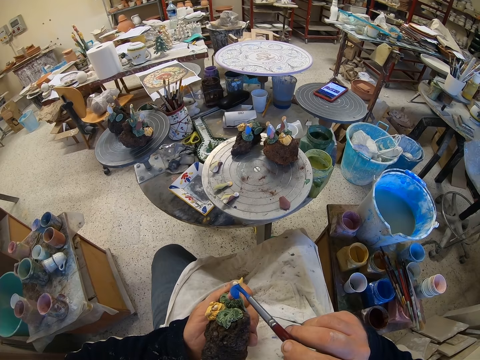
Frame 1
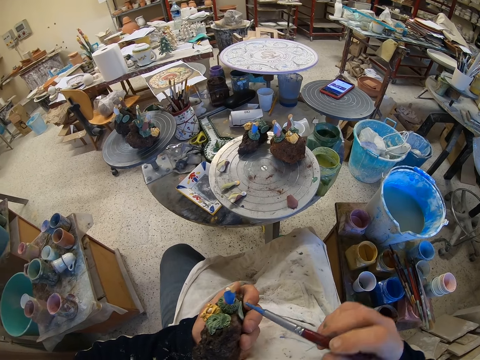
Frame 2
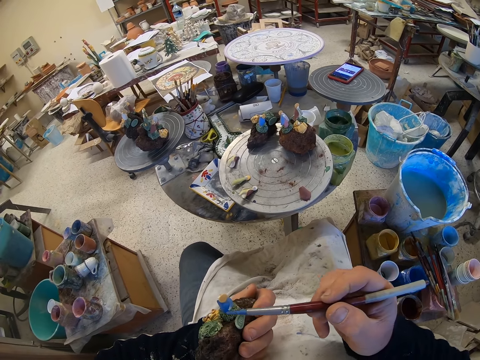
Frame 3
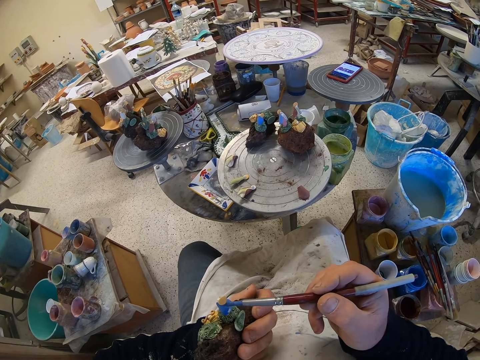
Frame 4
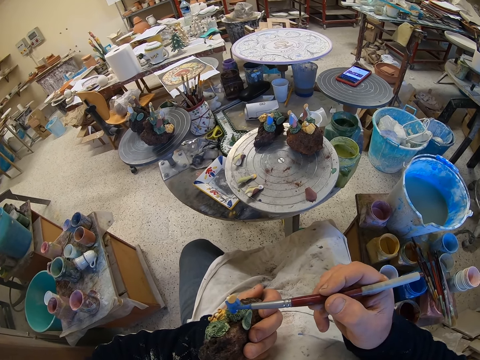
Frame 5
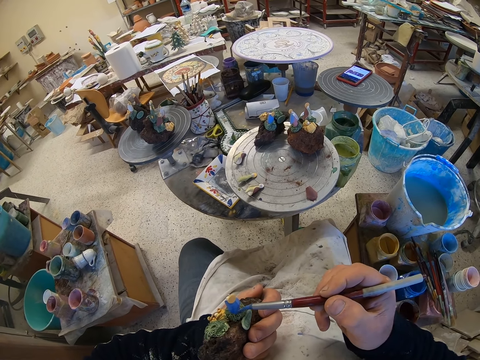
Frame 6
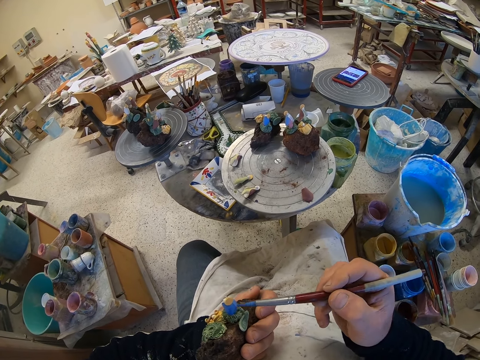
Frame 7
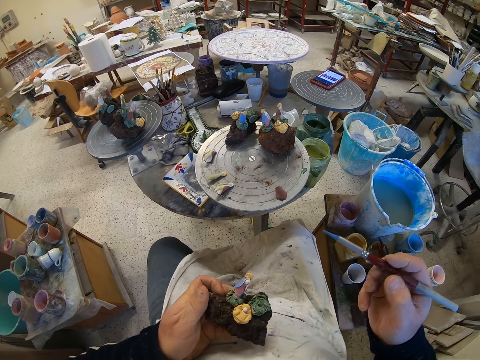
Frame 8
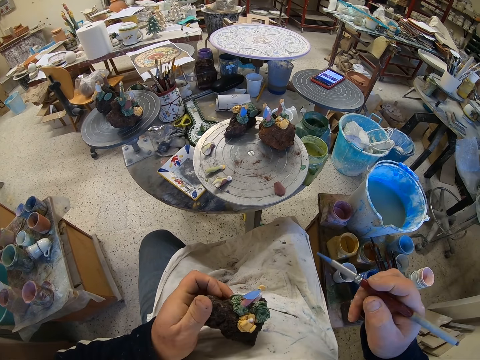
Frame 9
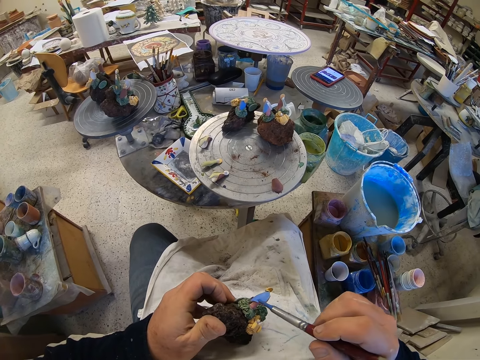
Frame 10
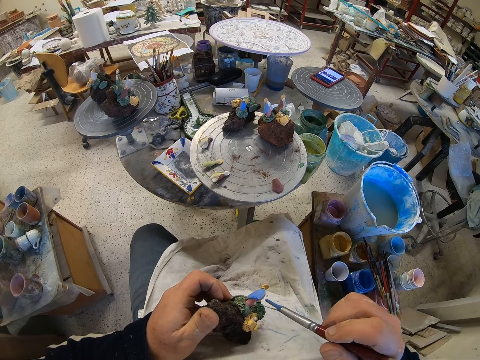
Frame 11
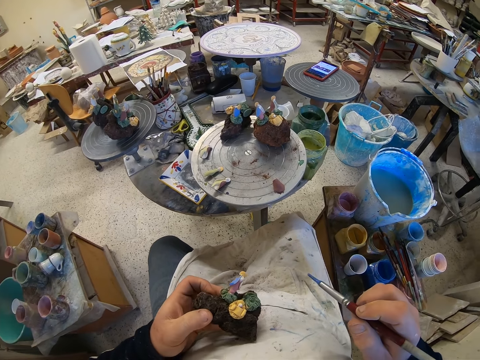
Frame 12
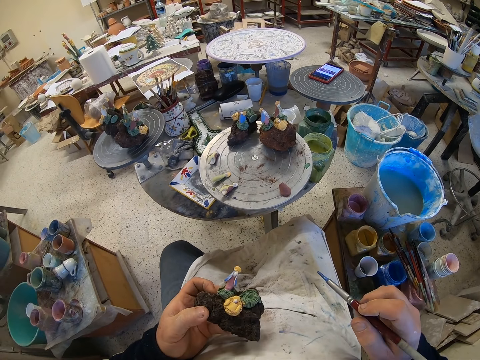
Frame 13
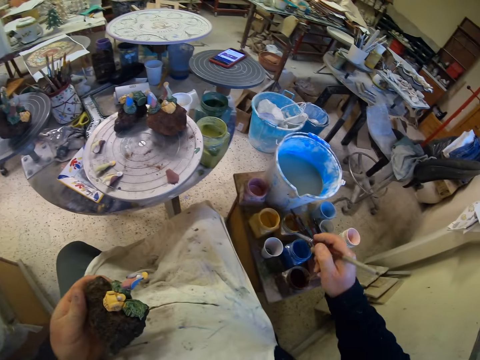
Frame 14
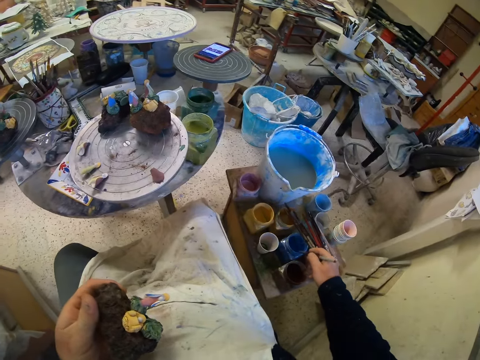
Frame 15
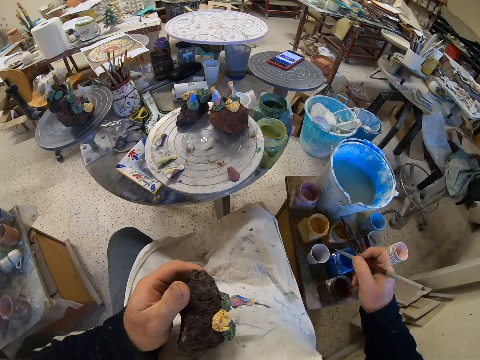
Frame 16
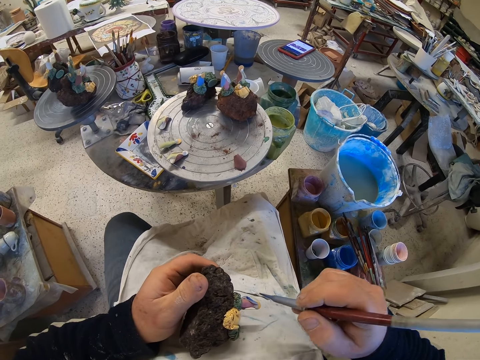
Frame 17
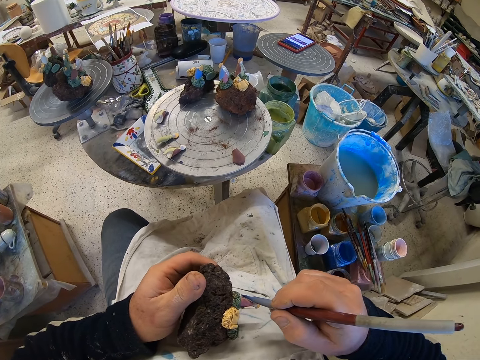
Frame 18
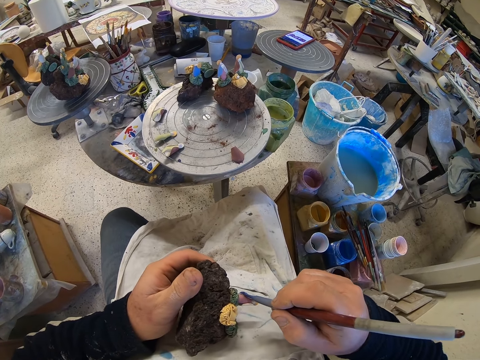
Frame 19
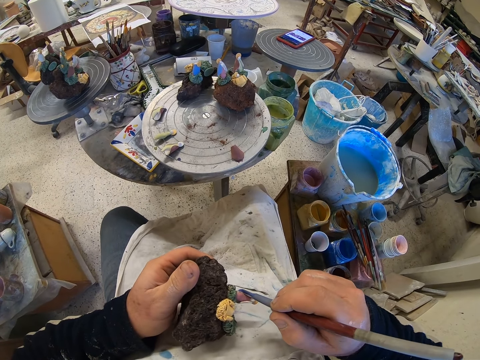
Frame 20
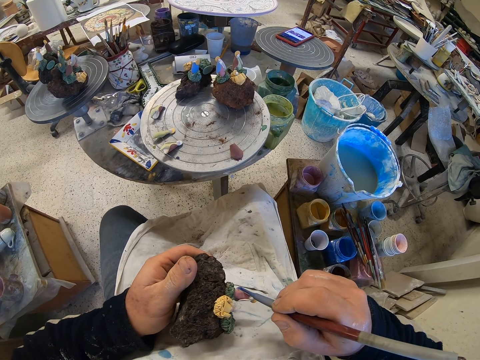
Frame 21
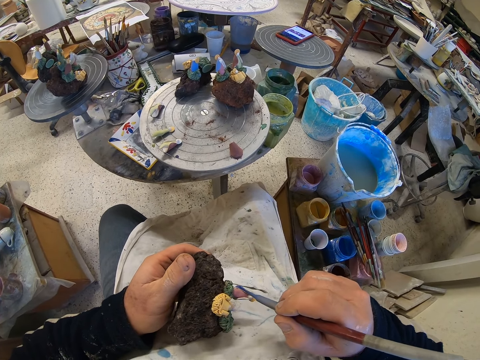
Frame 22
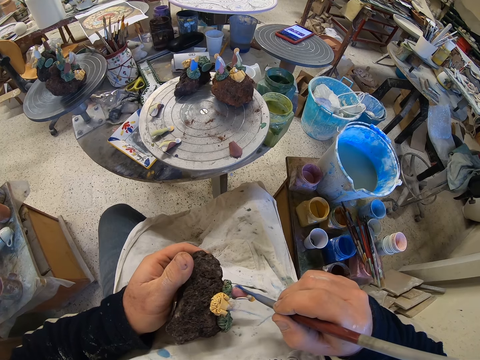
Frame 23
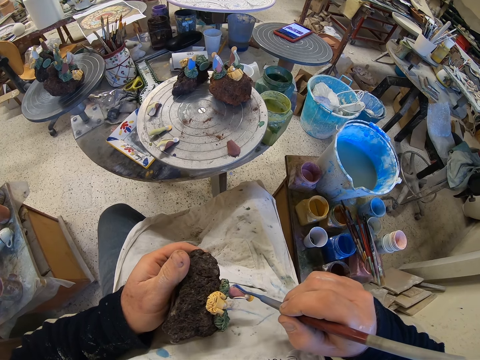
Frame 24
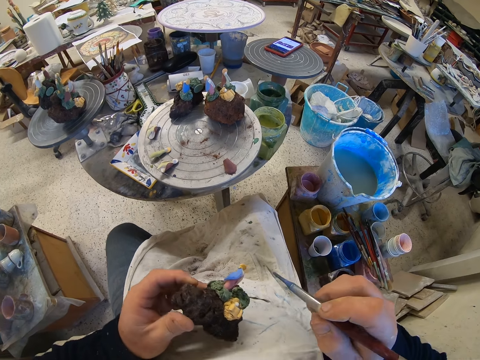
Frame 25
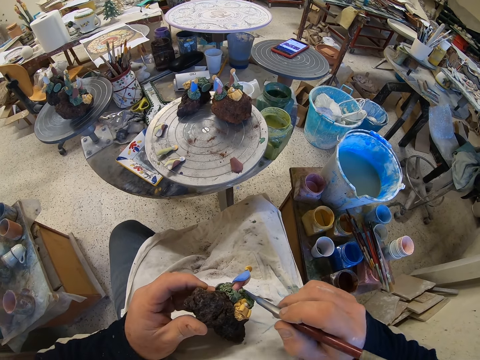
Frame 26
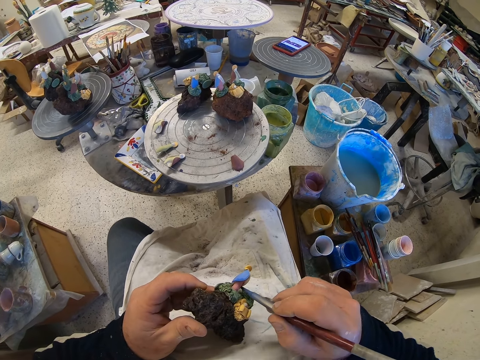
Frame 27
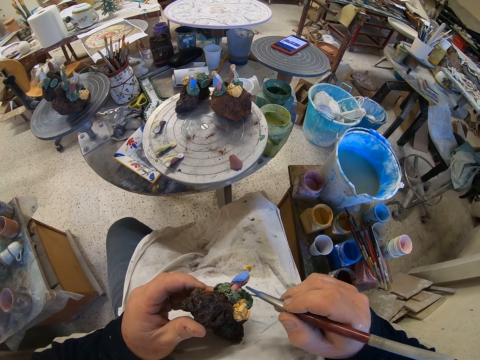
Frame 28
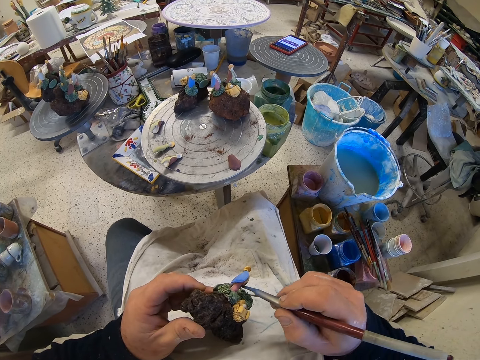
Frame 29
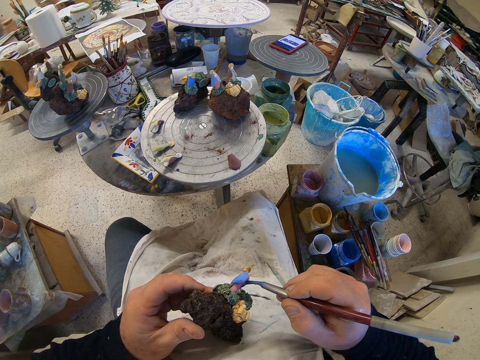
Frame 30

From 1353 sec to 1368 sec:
The camera wearer adjusts a craft model on his hands. He paints the craft model with a paint brush. He looks around a garage. He scoops paint from a paint can with the paint brush. He paints the craft model with the paint brush.

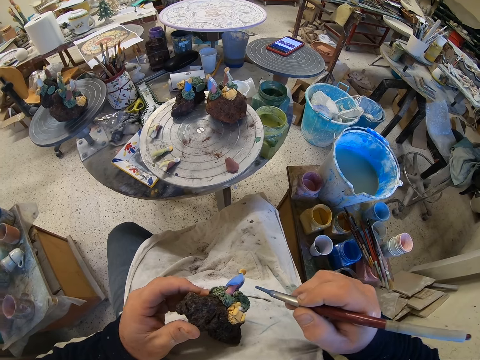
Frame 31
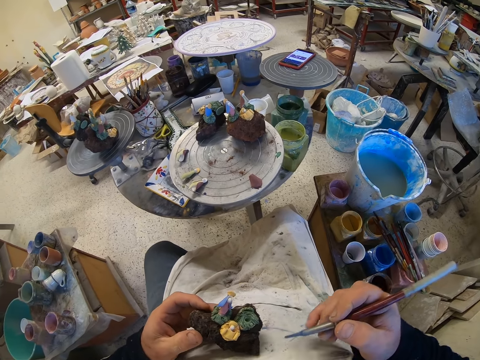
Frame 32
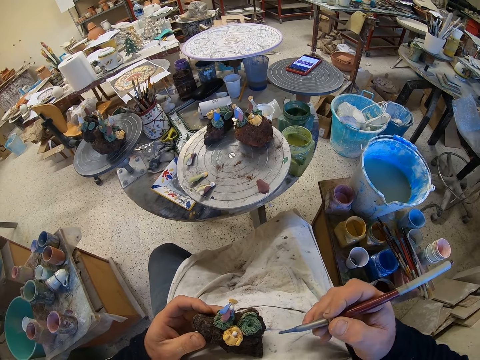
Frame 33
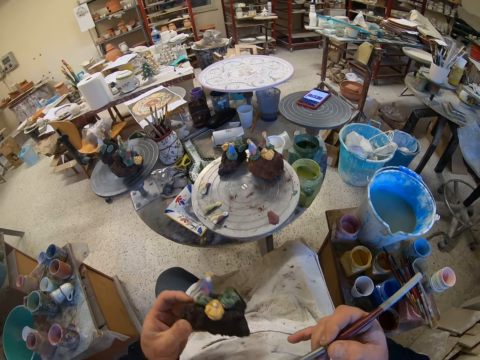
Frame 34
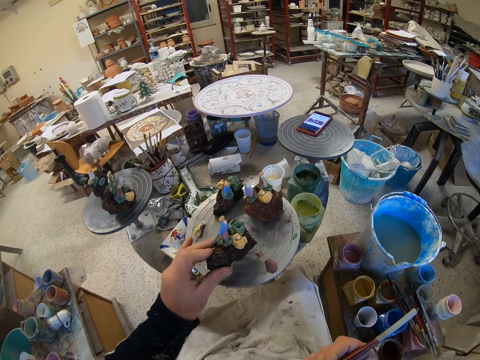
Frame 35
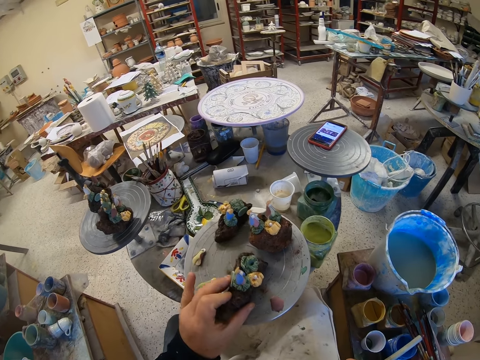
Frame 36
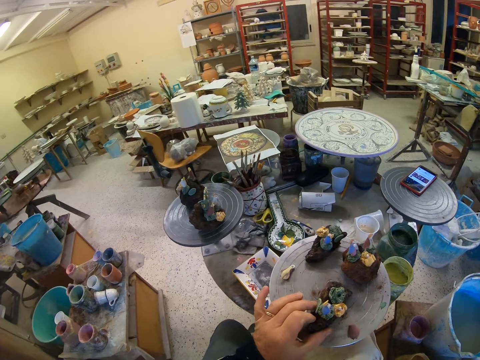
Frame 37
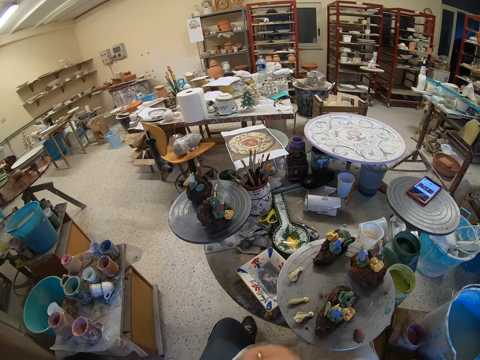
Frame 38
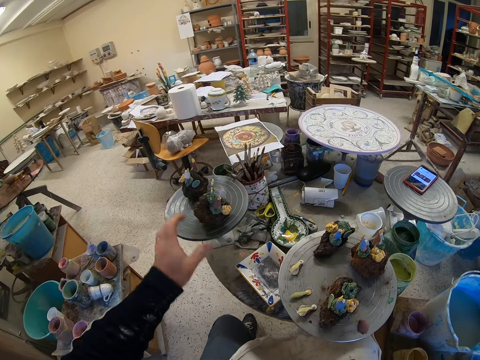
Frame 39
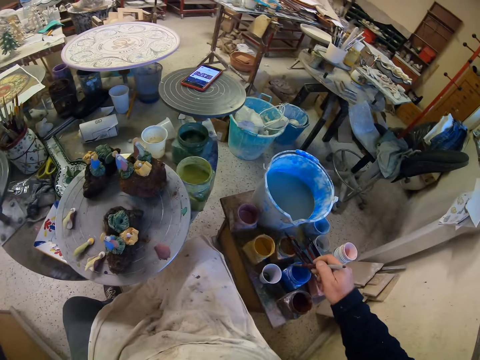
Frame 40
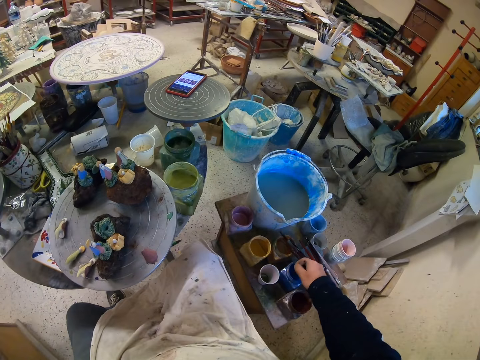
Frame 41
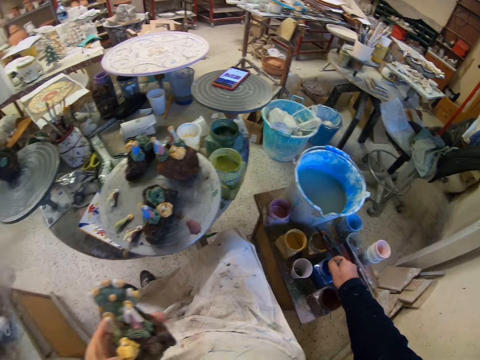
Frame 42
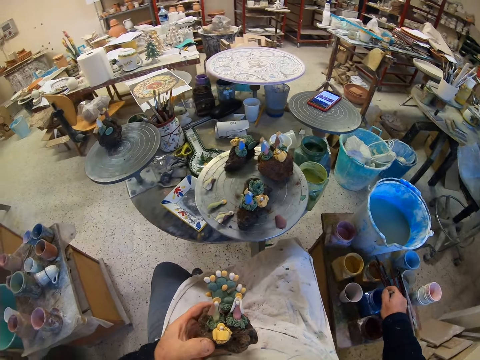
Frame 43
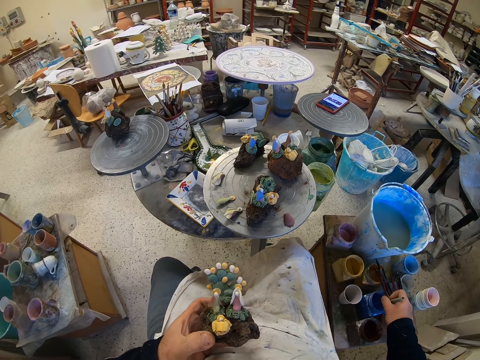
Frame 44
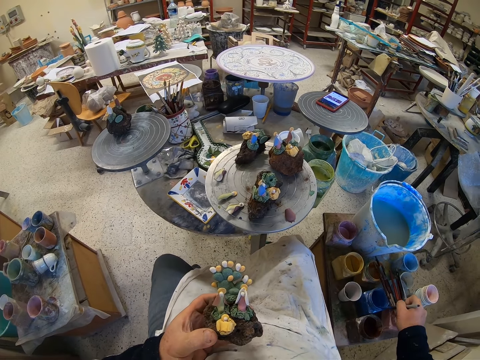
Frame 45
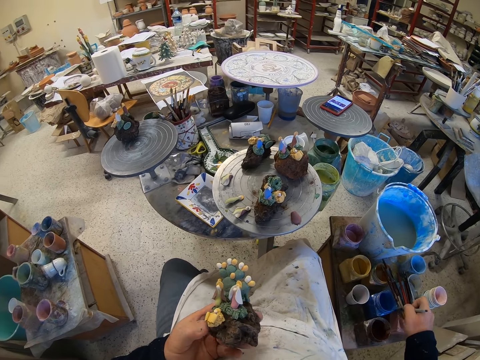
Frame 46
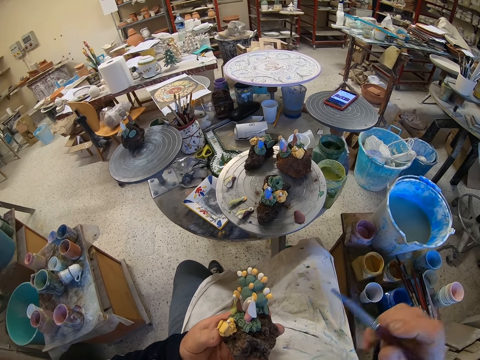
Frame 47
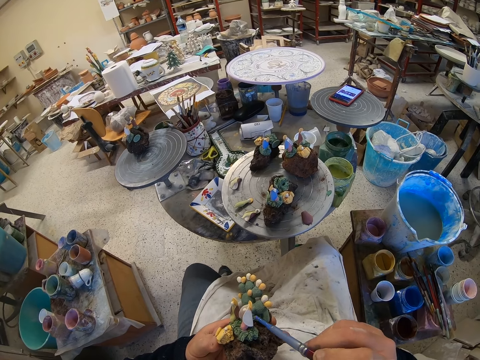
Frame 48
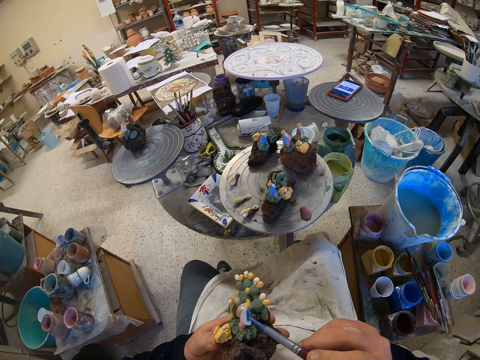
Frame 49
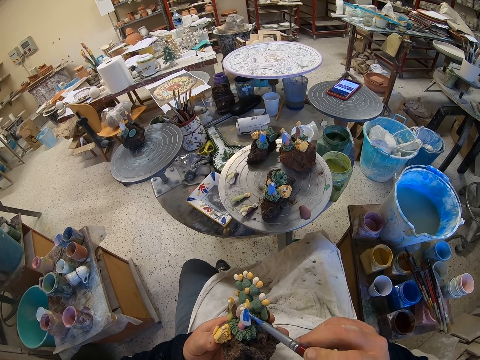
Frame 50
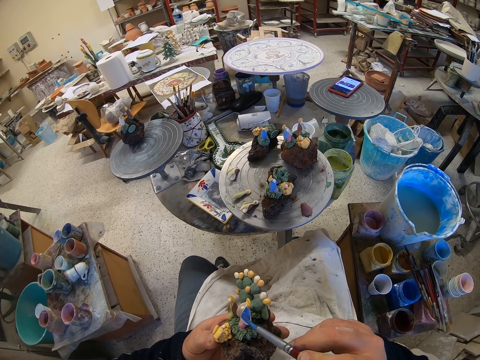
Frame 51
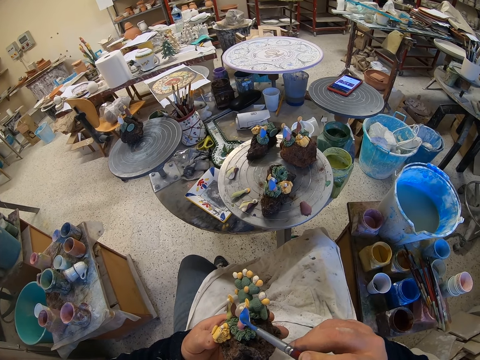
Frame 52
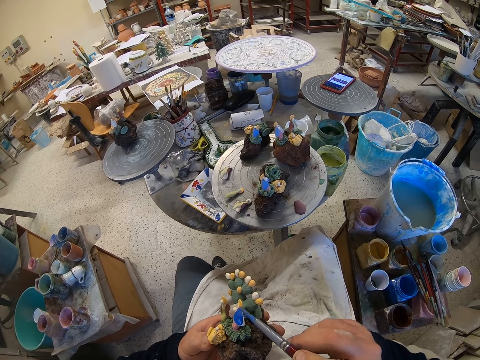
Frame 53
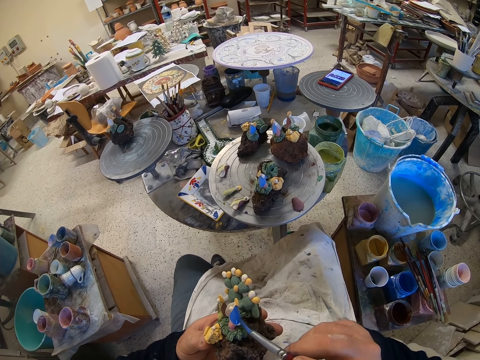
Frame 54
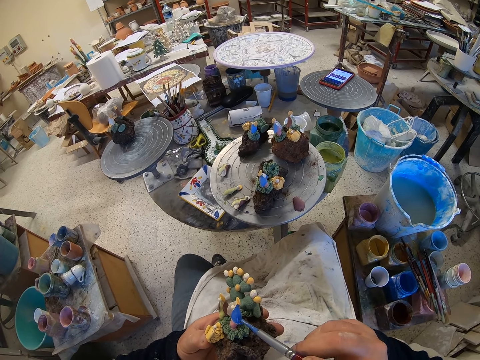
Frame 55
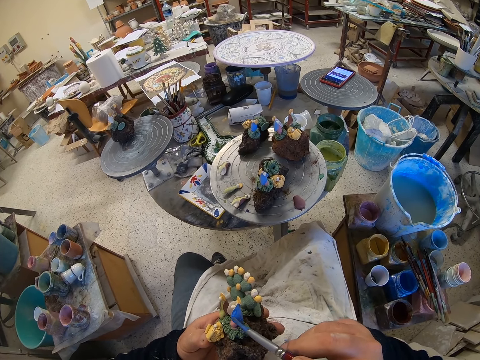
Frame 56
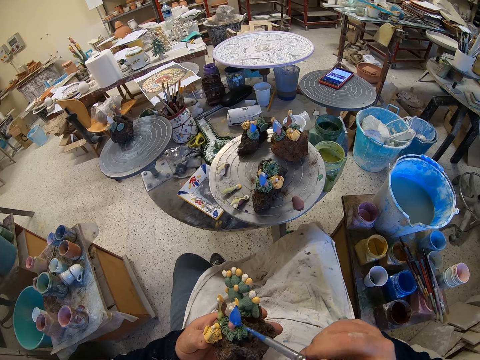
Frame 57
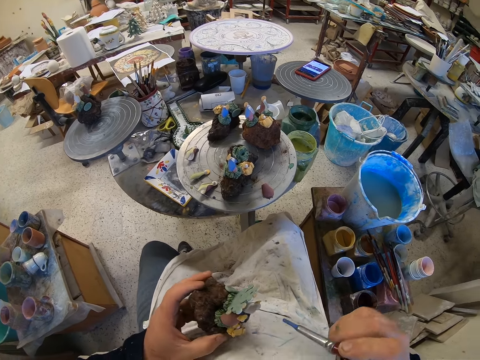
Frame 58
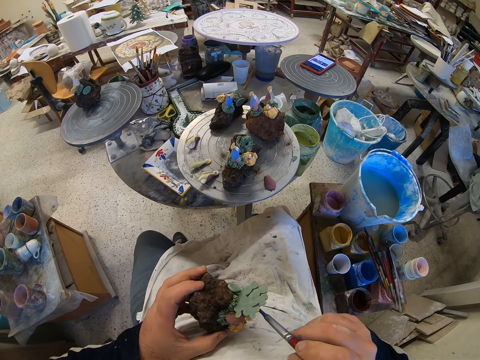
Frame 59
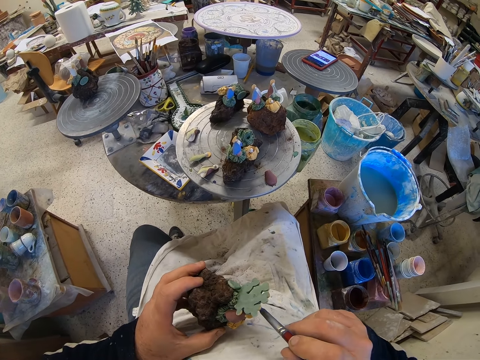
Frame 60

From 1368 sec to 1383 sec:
The camera wearer places the figurine on a table. They dip the paint brush in a paint. They reduce the paint from the paint brush. They paint the figurine. They turn the figurine. They paint the figurine.
